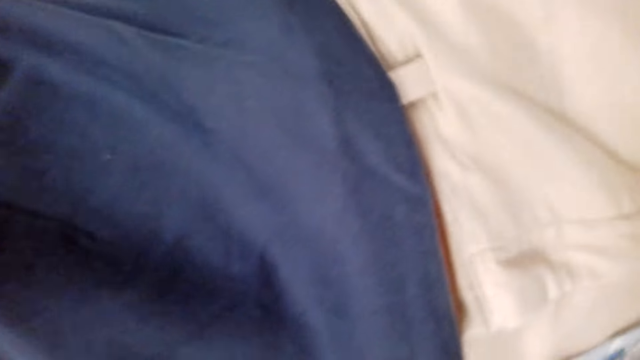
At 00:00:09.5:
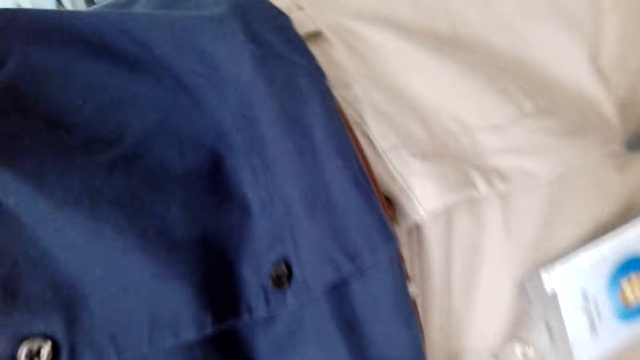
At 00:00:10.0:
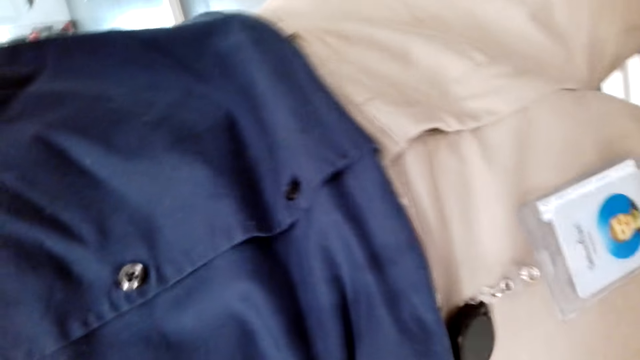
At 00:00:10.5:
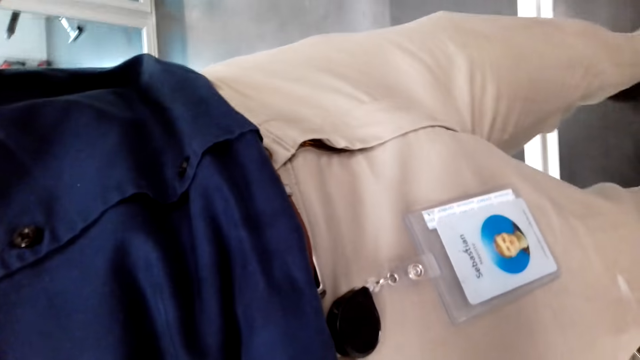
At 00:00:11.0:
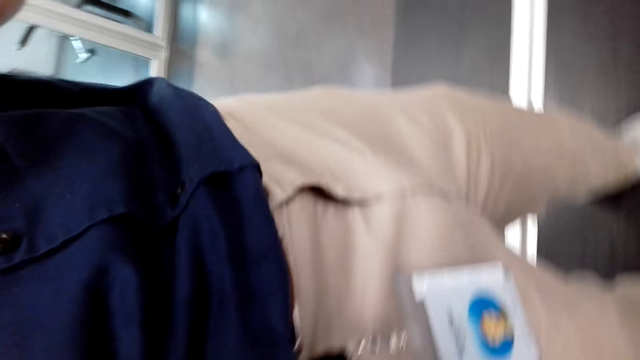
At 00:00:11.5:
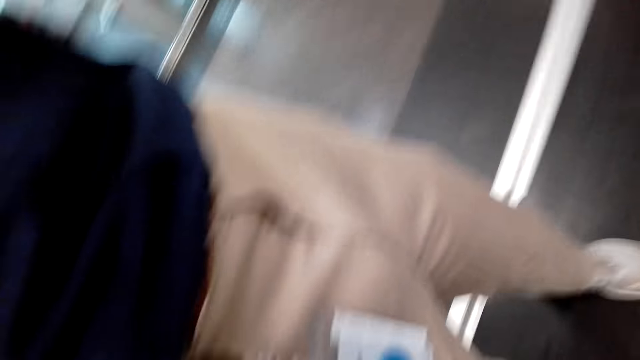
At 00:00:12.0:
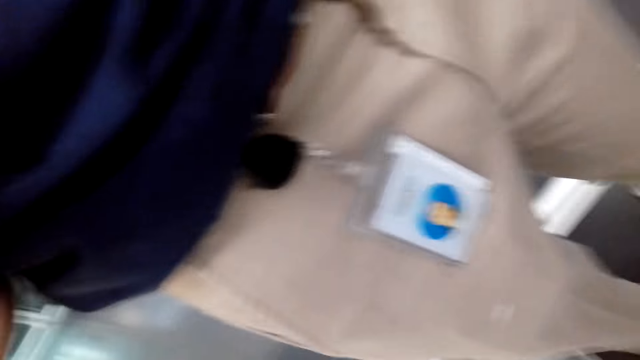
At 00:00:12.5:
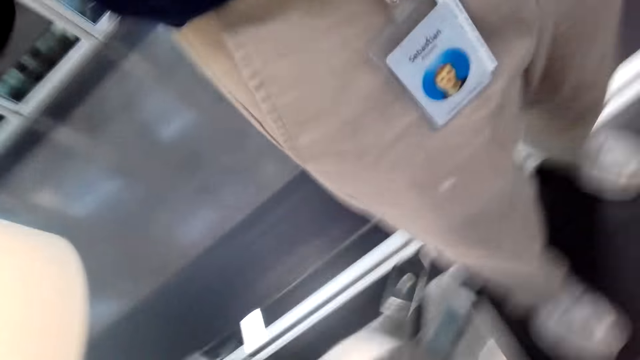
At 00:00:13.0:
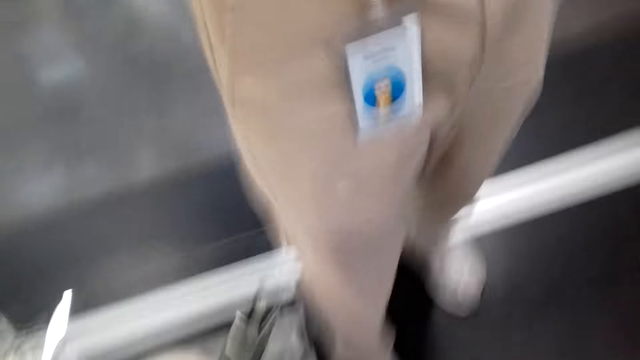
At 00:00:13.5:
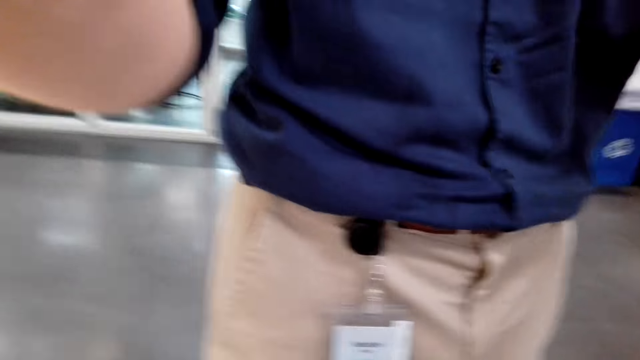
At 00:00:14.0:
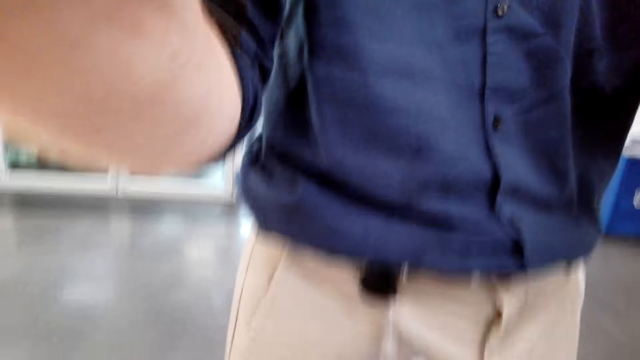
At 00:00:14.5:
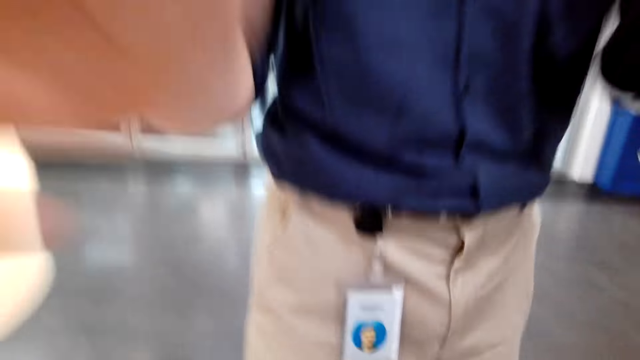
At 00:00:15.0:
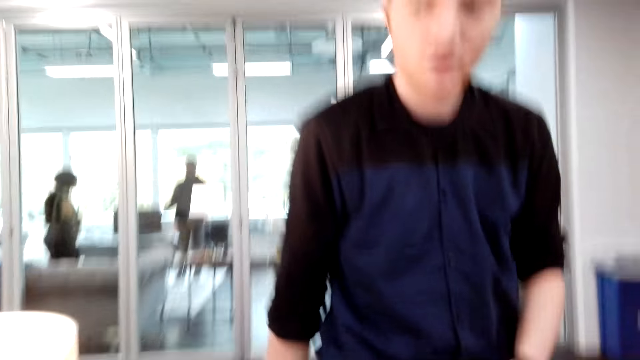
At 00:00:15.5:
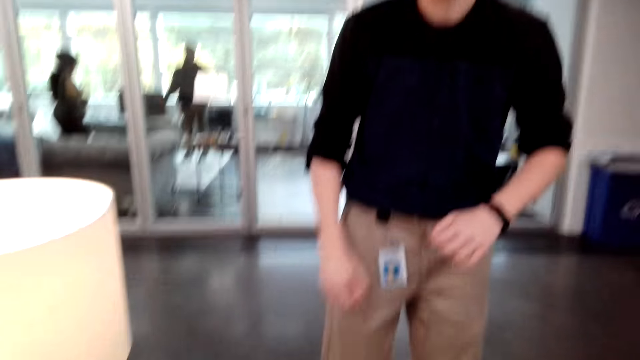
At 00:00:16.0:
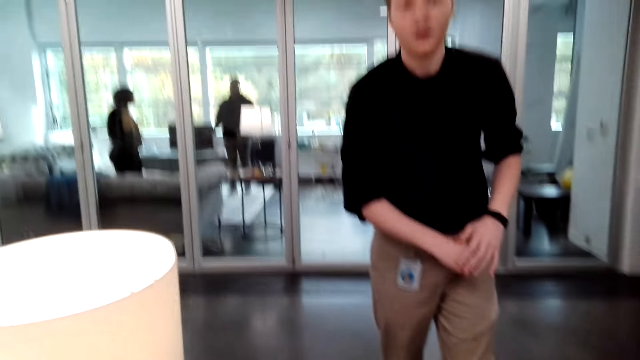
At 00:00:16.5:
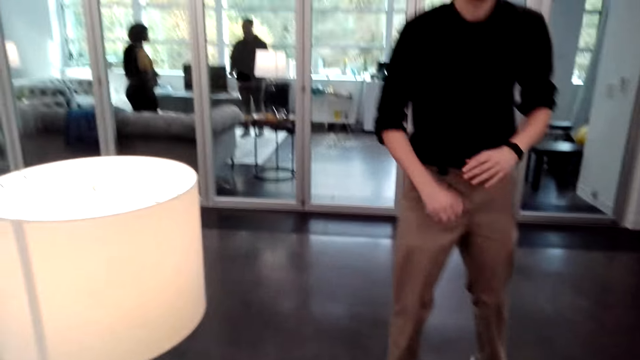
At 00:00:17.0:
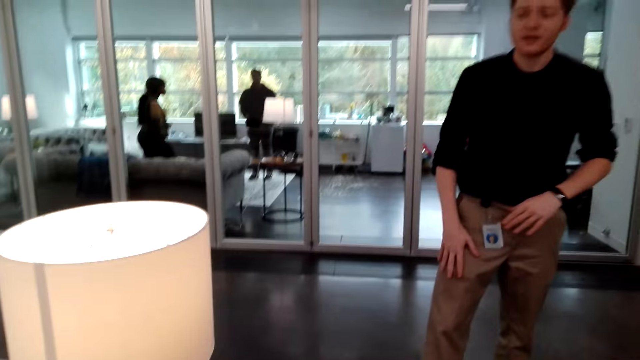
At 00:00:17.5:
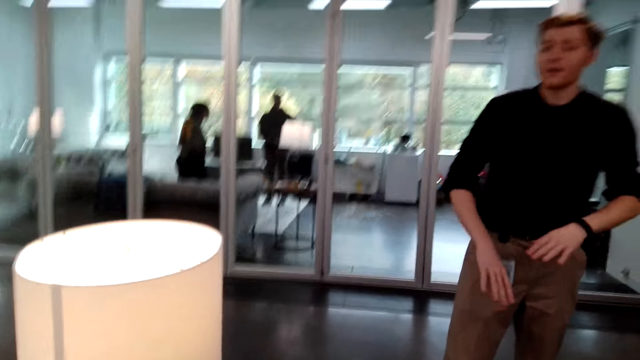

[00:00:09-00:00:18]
A man looks down and converses. The man adjusts the camera wearer's camera and puts down his hand. A woman appears. Another man appears. The first man moves back.

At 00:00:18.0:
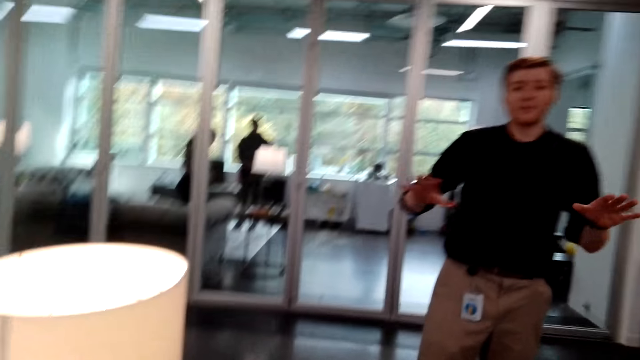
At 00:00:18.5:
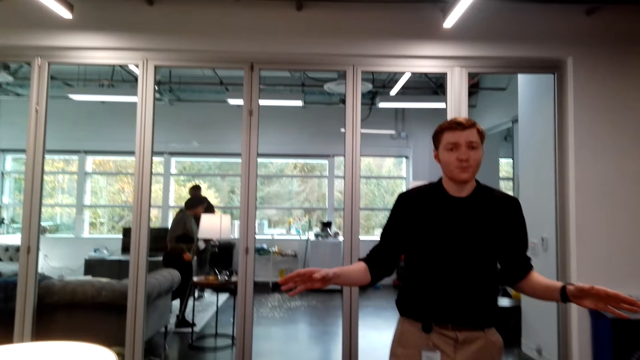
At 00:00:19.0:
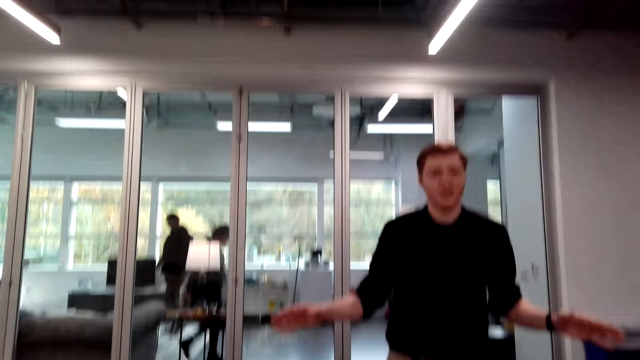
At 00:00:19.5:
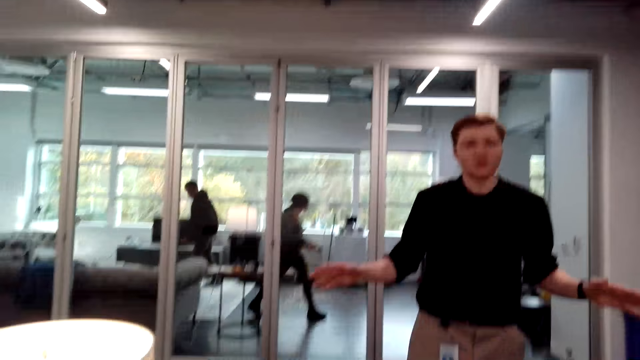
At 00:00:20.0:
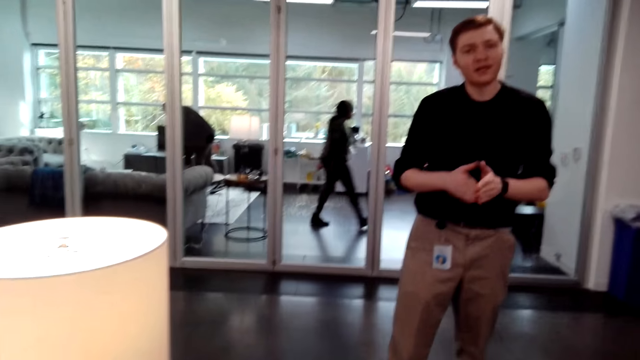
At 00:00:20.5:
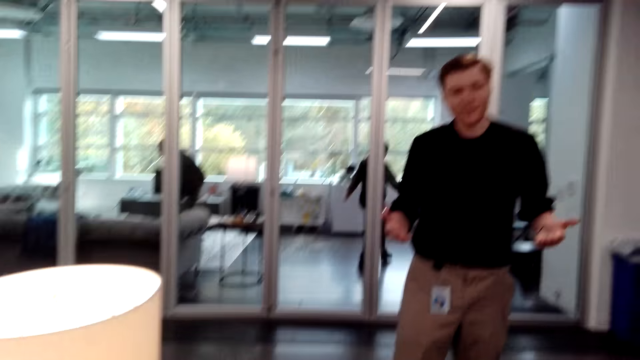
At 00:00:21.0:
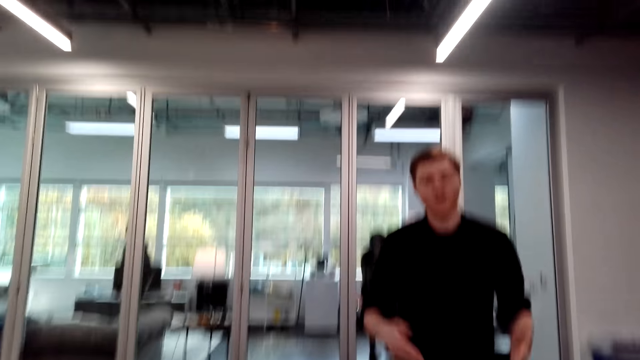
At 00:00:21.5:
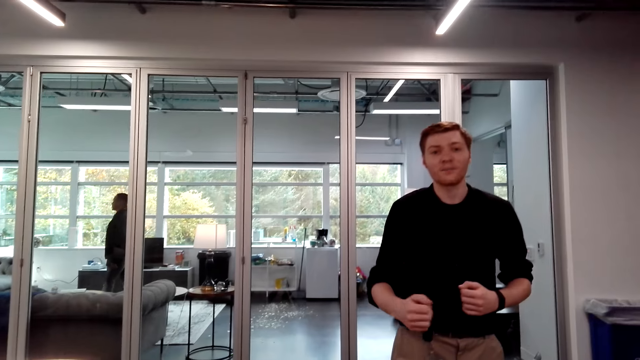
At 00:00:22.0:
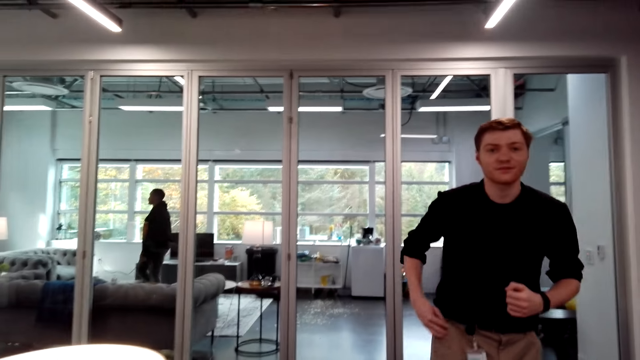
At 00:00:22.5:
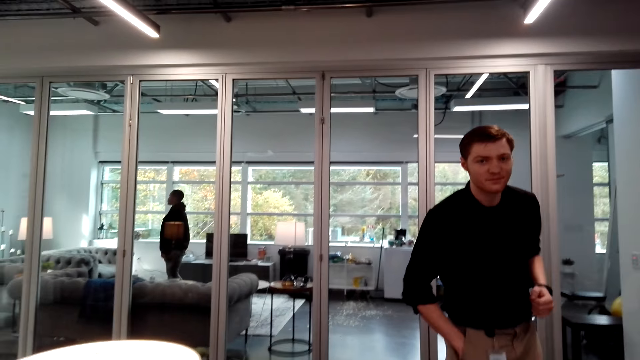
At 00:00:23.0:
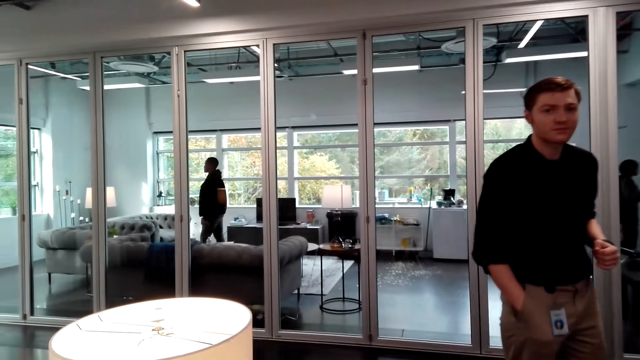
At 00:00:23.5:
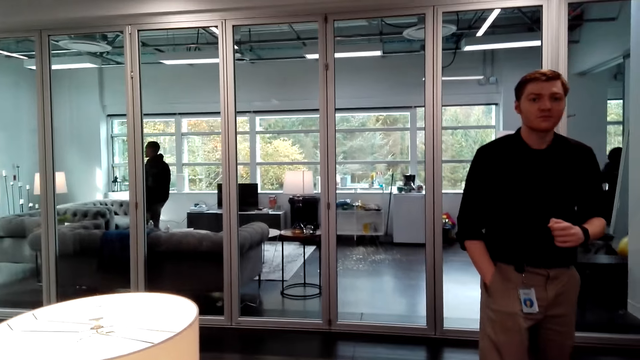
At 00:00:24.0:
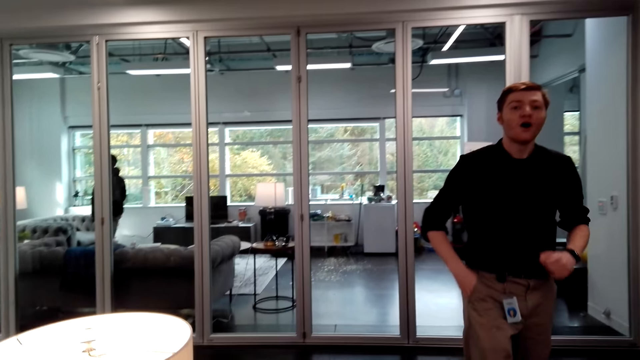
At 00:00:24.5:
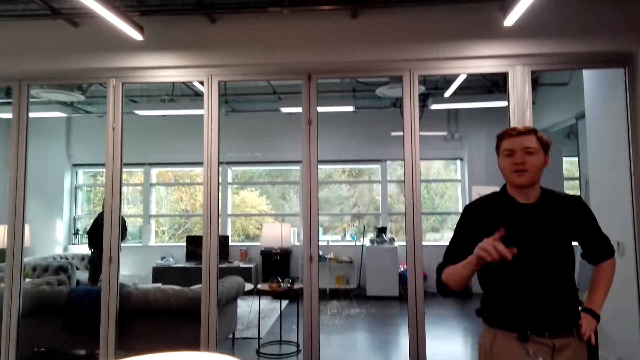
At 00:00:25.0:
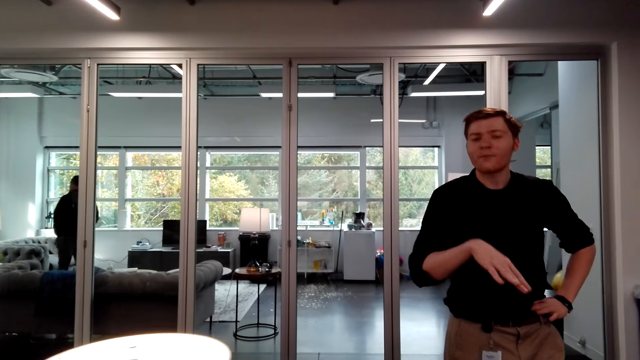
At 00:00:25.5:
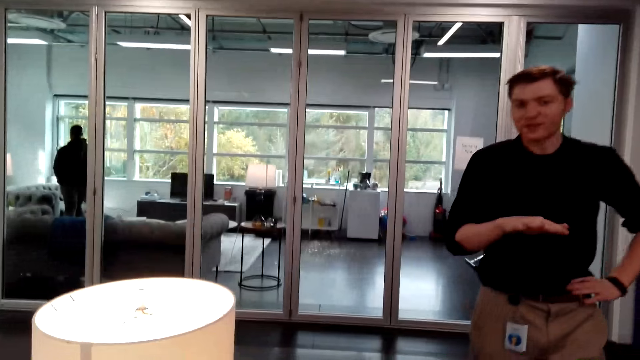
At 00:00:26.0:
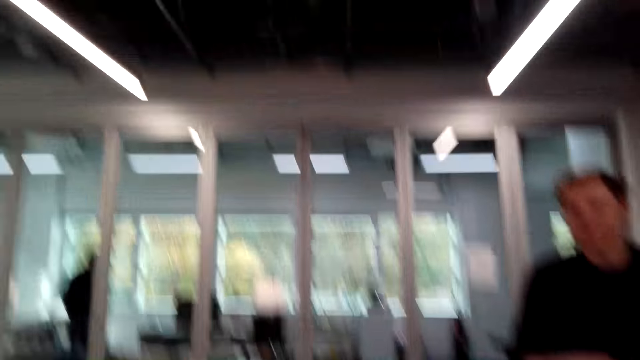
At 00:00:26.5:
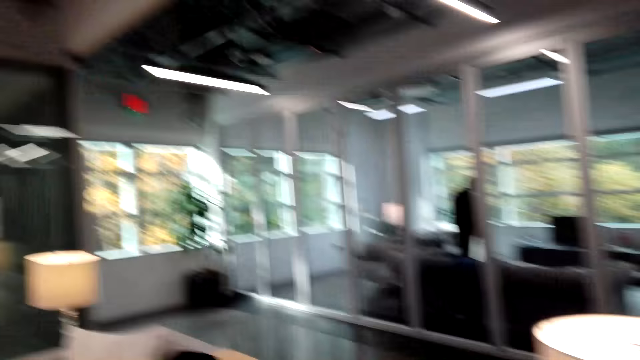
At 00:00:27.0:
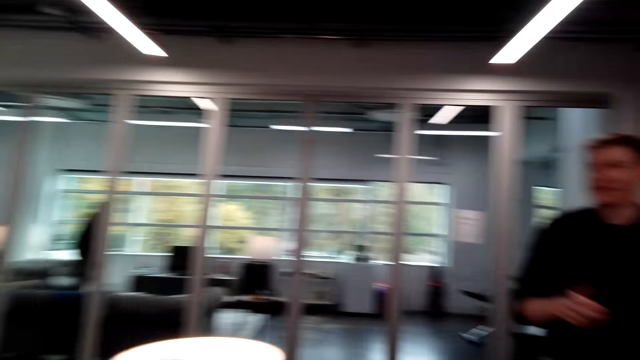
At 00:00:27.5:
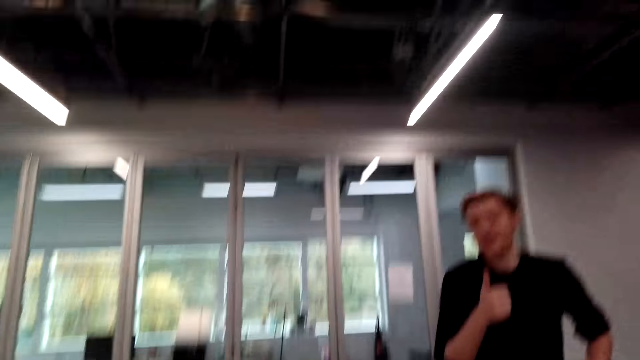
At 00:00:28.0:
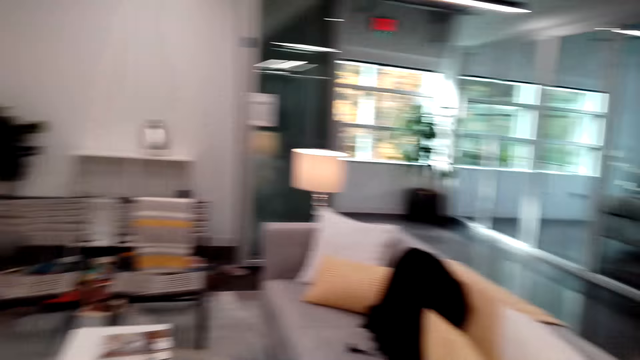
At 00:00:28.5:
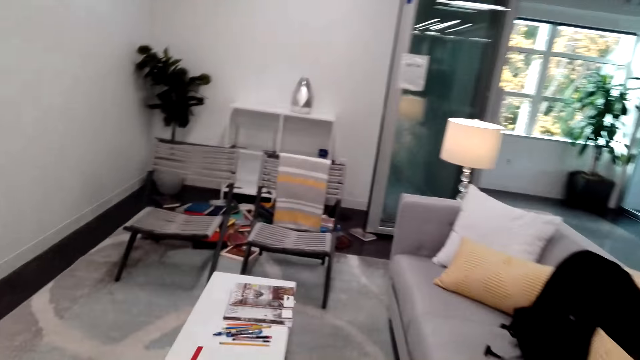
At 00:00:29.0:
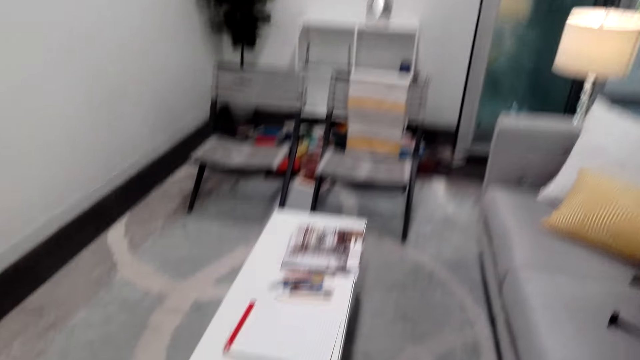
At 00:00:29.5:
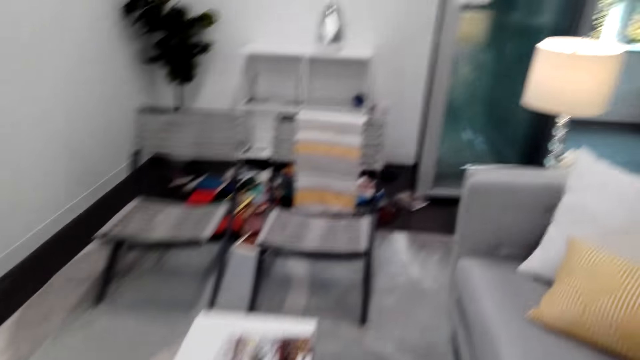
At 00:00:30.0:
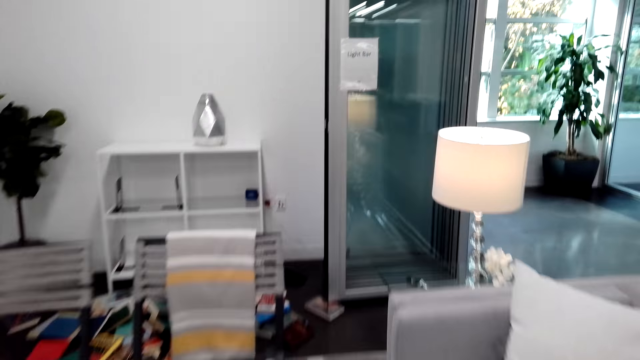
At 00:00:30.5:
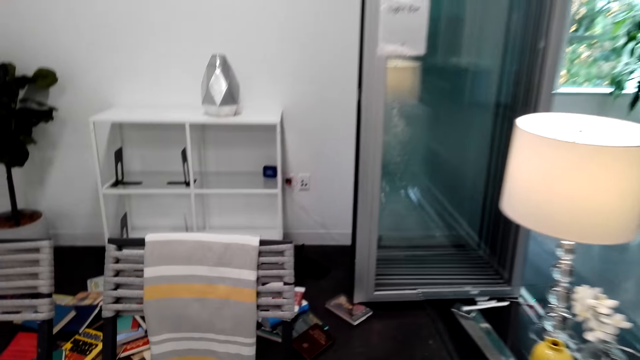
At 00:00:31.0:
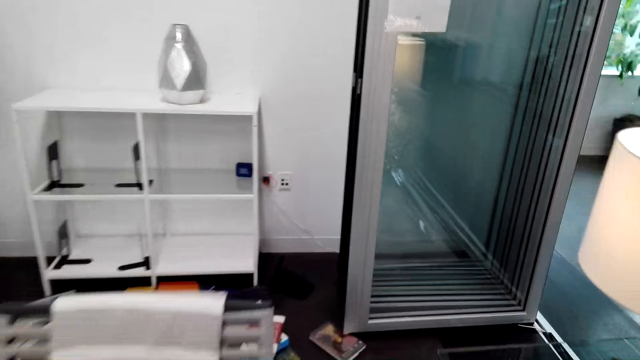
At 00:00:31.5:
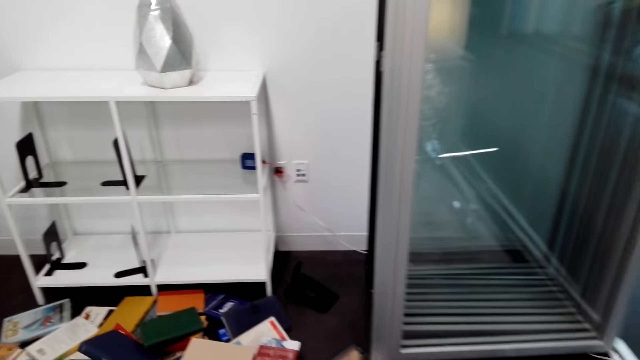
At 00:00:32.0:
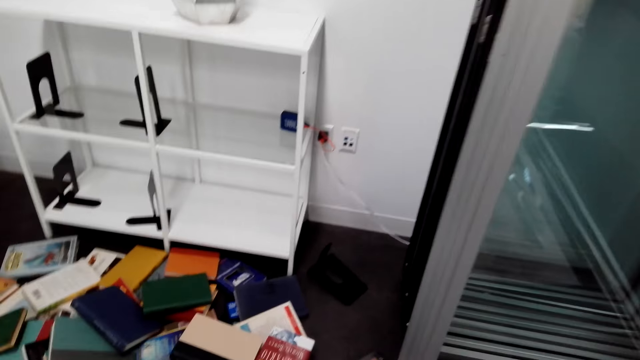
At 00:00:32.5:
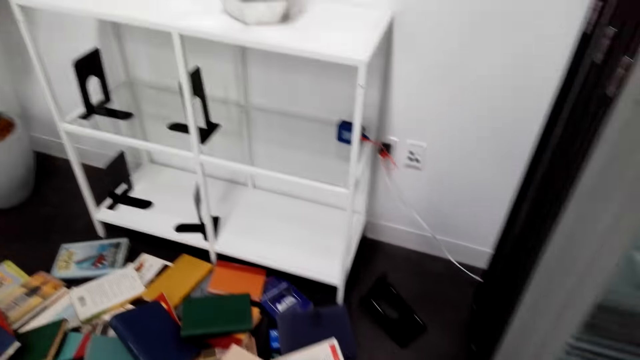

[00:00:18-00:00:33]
A man stretches his hands. A woman walks in the room. The man converses. Another man bends down. A person explains something. The first man puts his hand in his pocket. The person points at the camera wearer. The first man moves forward. The camera wearer looks around. They move around. They walk in the room.
